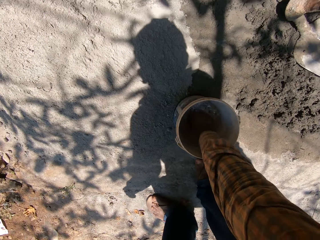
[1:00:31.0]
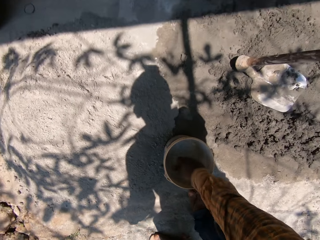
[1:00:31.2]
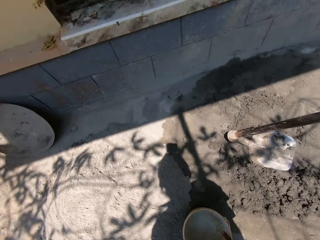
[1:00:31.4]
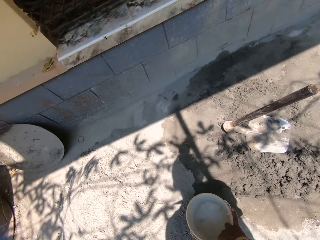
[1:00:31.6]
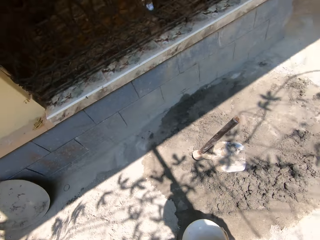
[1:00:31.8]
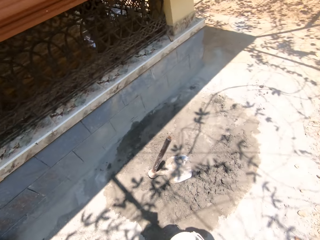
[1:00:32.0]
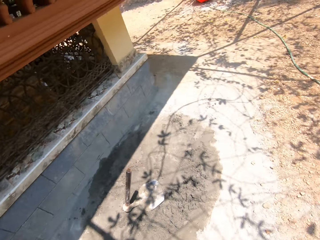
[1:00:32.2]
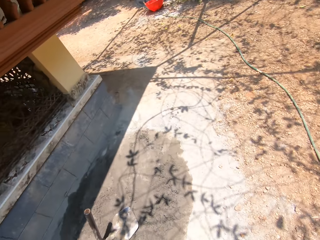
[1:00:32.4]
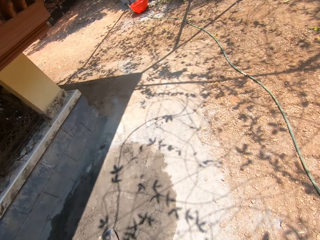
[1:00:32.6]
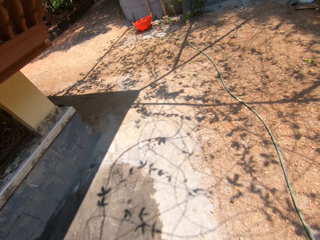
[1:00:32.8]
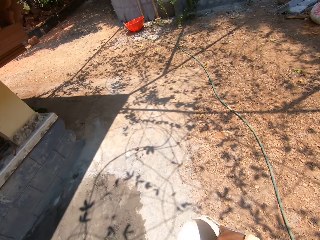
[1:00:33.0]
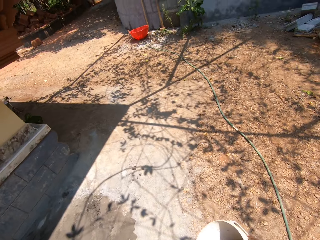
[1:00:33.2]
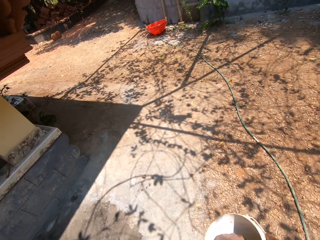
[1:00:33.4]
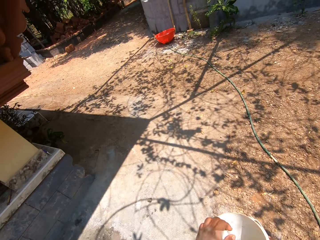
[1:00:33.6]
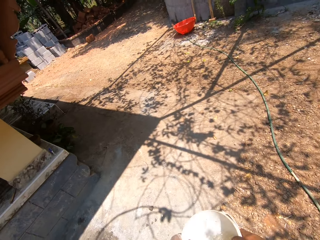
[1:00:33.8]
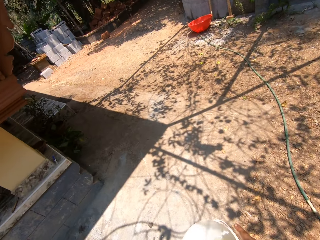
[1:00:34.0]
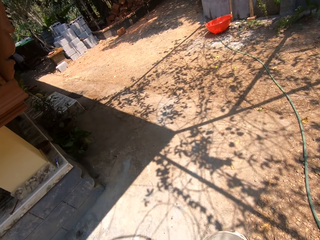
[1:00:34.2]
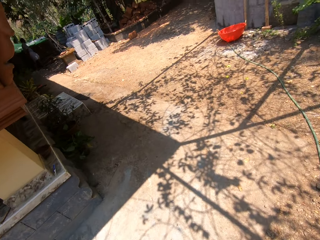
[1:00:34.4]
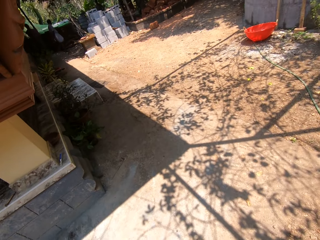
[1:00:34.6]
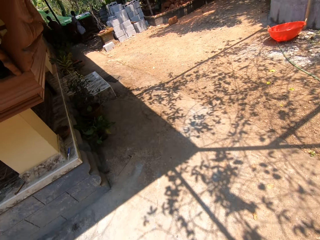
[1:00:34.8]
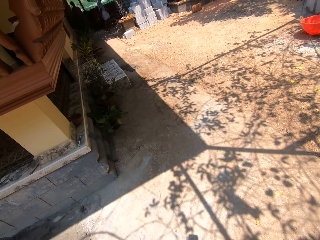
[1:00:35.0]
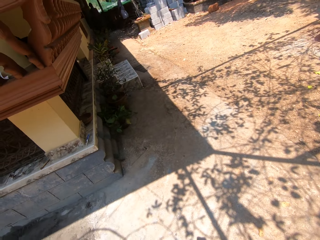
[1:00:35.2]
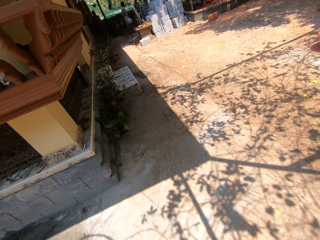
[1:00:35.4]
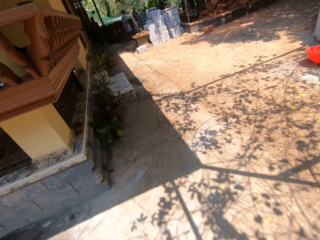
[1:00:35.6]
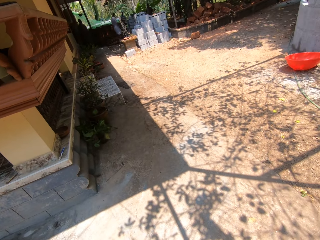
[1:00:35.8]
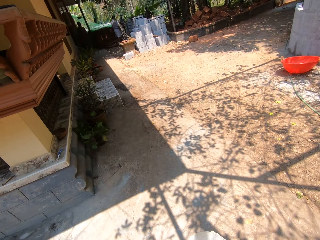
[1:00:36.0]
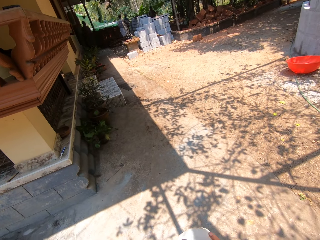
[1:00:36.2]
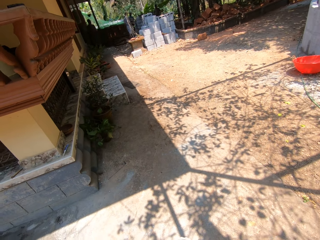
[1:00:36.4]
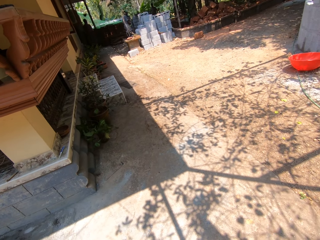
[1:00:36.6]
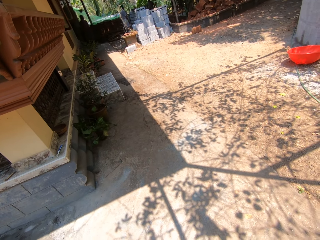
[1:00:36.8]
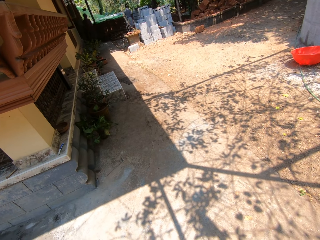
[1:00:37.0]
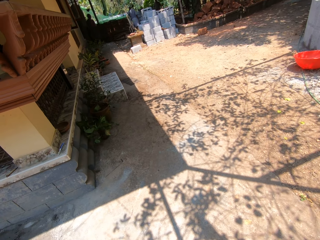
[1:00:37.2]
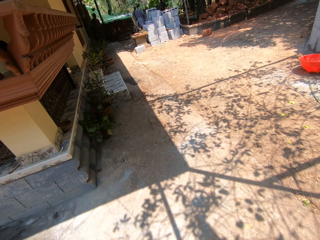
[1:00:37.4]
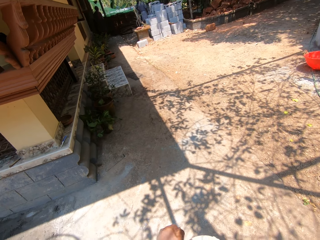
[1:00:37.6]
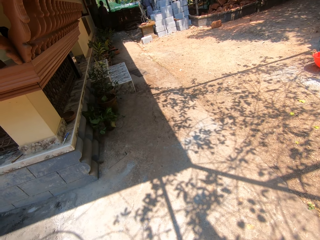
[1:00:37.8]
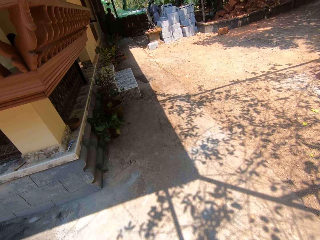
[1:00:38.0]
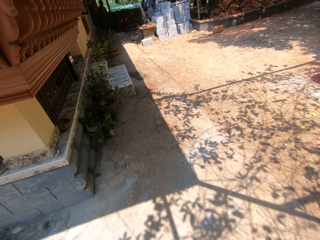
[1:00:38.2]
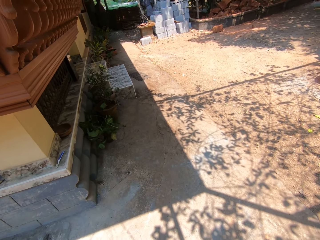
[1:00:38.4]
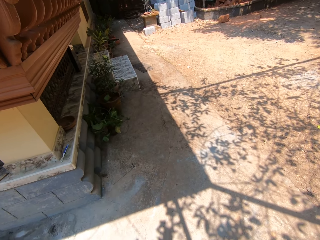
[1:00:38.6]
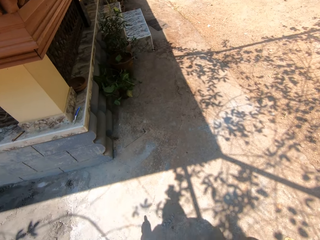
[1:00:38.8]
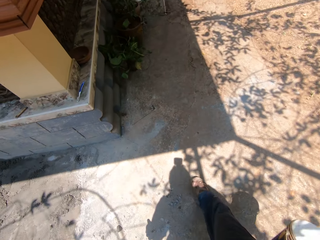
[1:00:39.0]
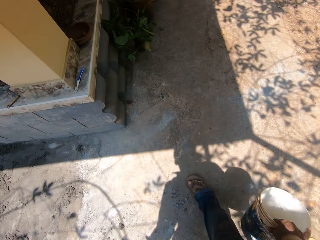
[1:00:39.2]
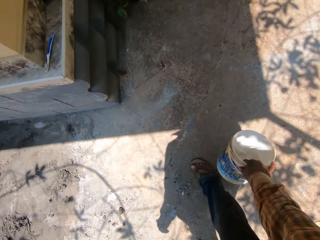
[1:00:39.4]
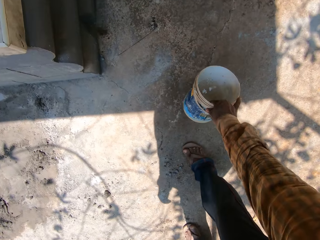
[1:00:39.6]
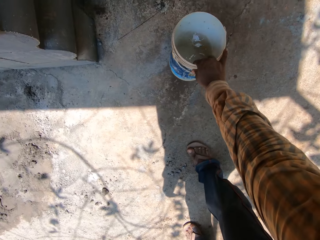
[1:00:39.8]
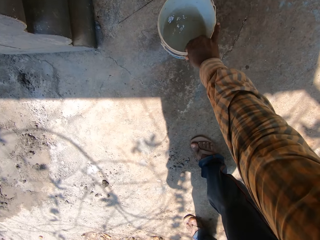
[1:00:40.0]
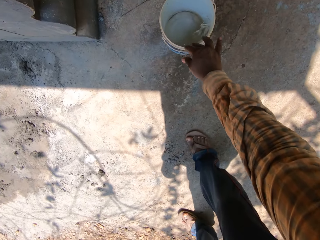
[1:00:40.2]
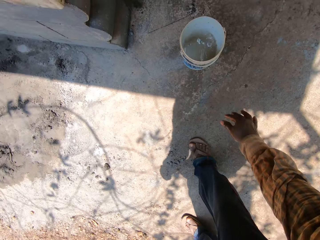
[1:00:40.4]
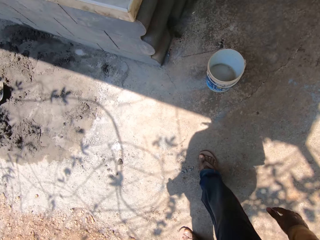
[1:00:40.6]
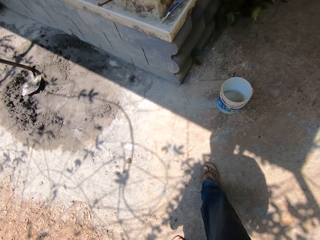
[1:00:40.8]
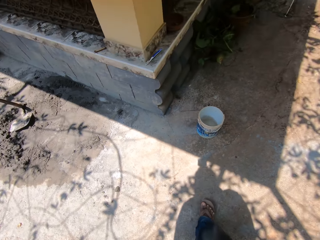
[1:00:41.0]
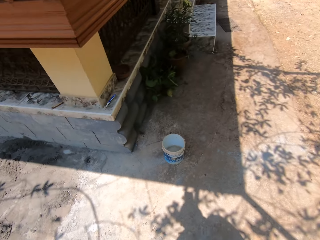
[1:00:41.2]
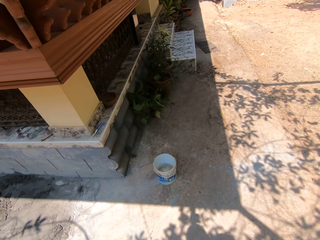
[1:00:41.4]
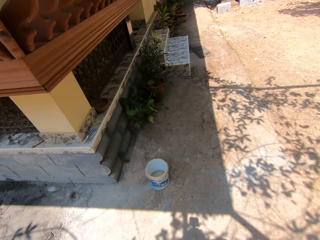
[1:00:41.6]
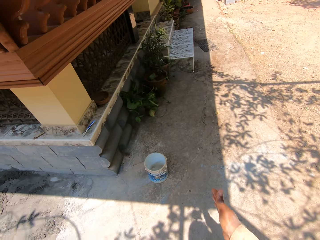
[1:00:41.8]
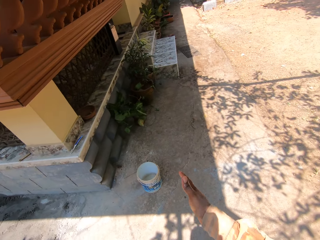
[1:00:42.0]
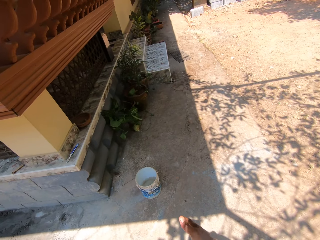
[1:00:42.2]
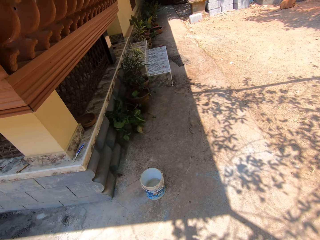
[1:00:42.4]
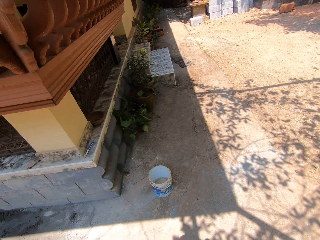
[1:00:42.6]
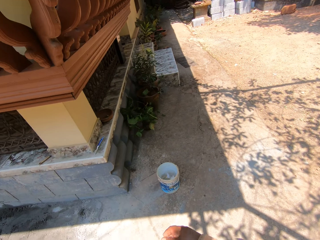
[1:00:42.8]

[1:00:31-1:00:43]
The camera wearer lifts the bucket of water with his right hand from the floor. He walks around. He places the bucket of water on the floor with his right hand.

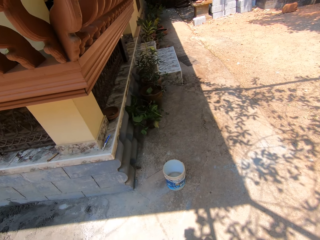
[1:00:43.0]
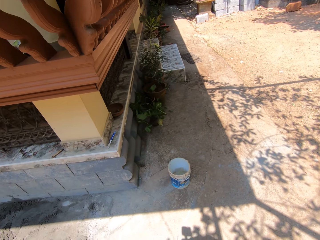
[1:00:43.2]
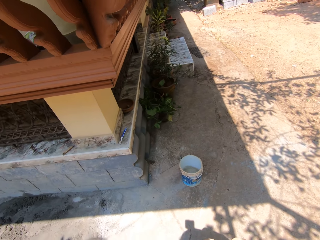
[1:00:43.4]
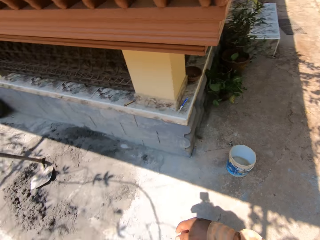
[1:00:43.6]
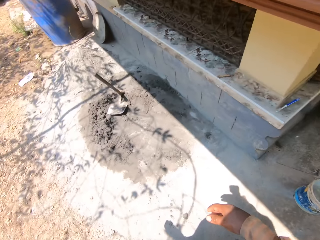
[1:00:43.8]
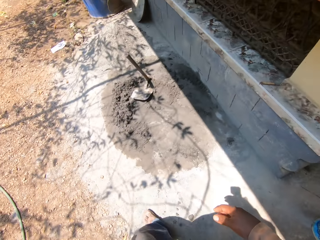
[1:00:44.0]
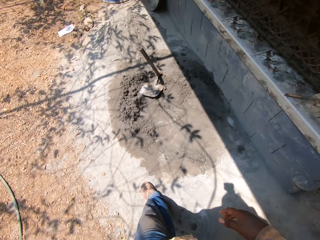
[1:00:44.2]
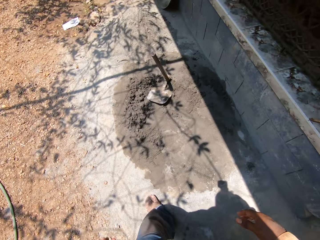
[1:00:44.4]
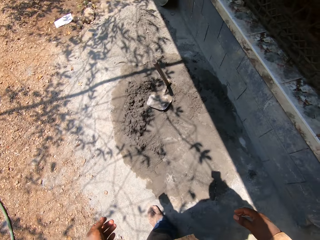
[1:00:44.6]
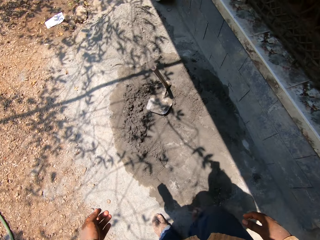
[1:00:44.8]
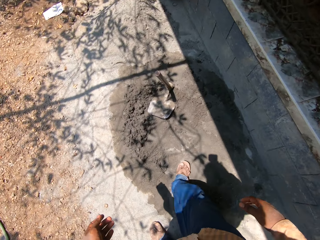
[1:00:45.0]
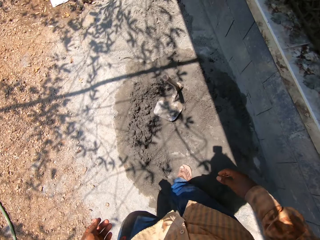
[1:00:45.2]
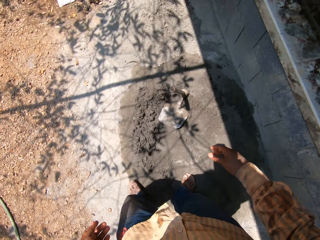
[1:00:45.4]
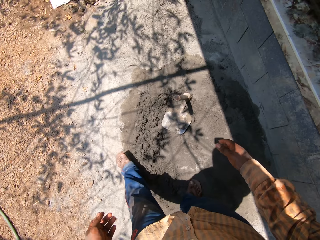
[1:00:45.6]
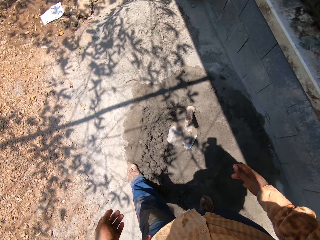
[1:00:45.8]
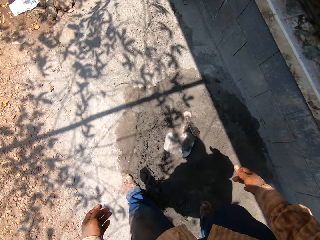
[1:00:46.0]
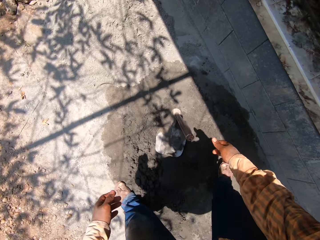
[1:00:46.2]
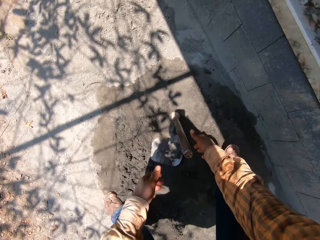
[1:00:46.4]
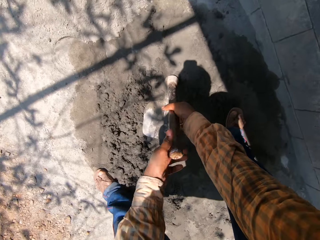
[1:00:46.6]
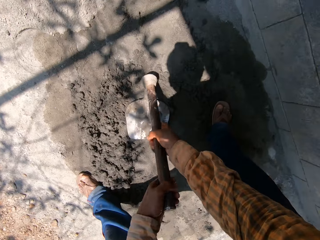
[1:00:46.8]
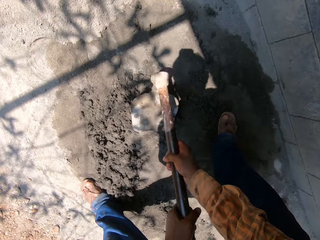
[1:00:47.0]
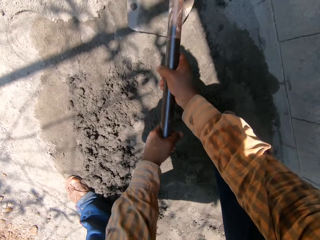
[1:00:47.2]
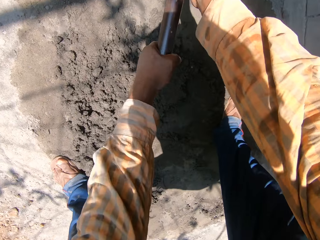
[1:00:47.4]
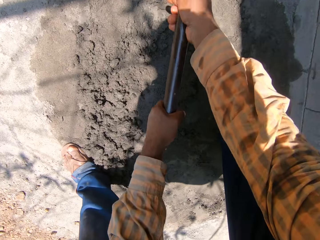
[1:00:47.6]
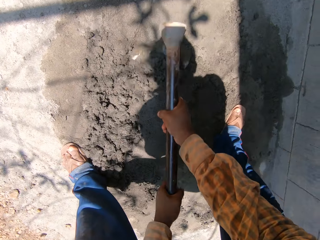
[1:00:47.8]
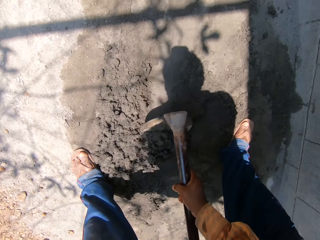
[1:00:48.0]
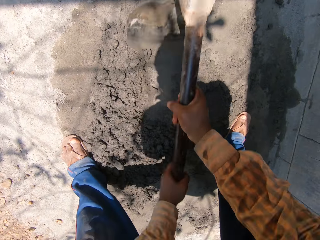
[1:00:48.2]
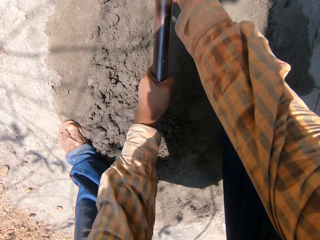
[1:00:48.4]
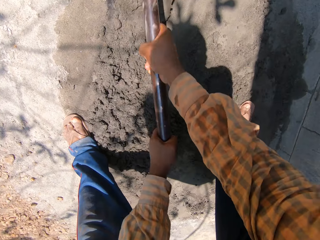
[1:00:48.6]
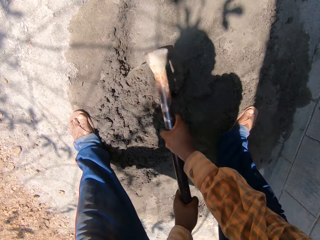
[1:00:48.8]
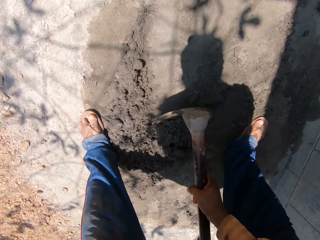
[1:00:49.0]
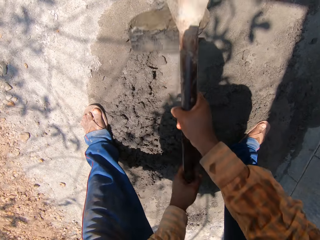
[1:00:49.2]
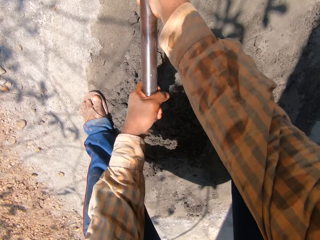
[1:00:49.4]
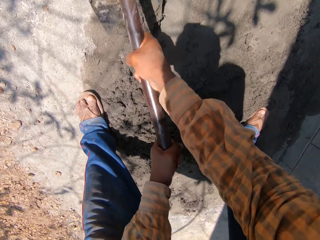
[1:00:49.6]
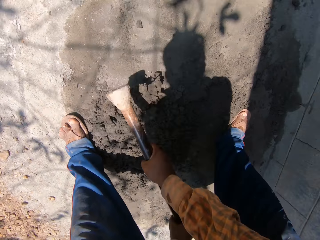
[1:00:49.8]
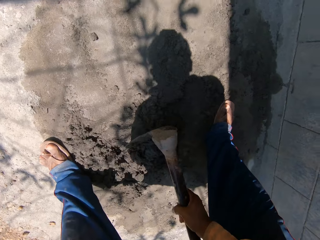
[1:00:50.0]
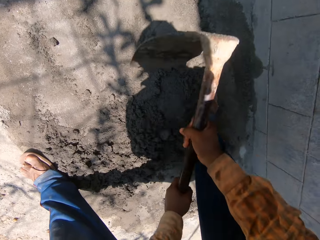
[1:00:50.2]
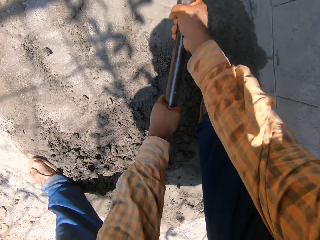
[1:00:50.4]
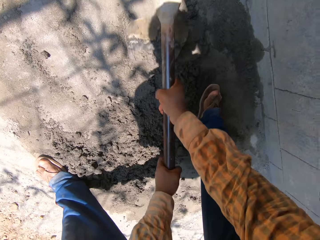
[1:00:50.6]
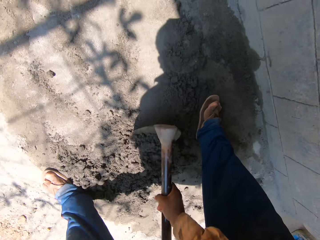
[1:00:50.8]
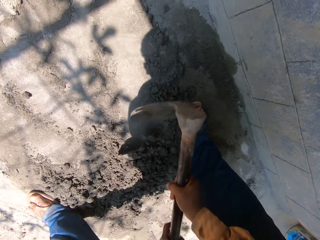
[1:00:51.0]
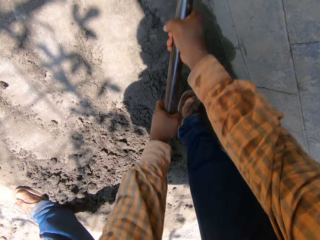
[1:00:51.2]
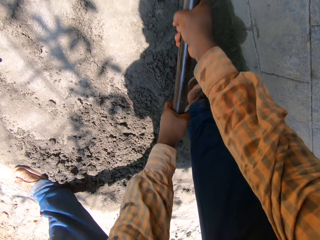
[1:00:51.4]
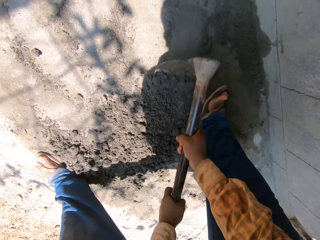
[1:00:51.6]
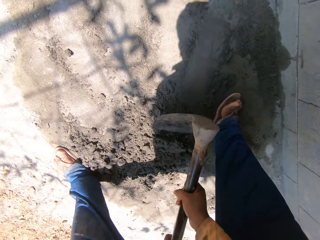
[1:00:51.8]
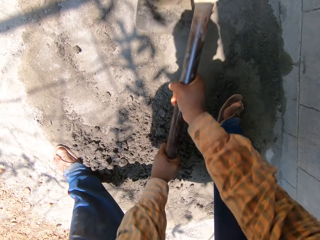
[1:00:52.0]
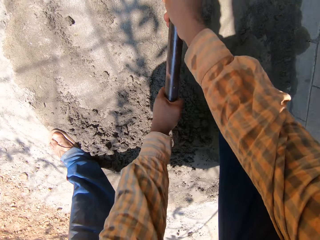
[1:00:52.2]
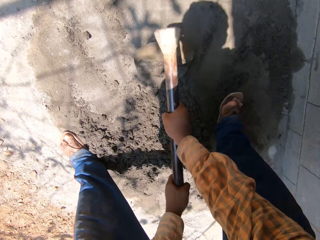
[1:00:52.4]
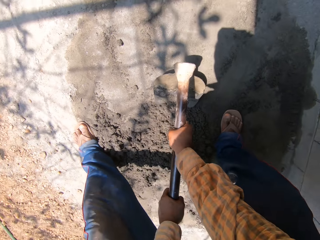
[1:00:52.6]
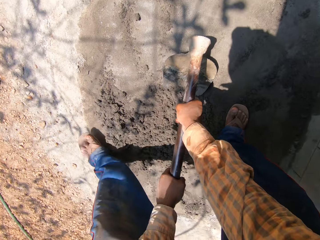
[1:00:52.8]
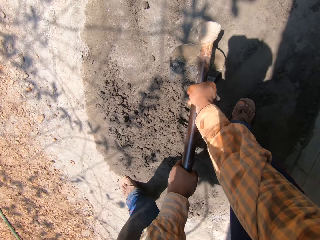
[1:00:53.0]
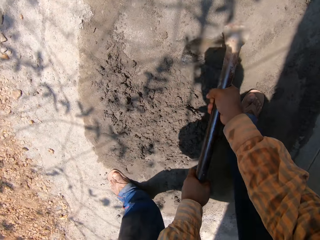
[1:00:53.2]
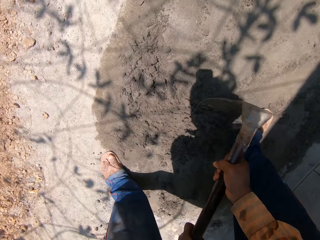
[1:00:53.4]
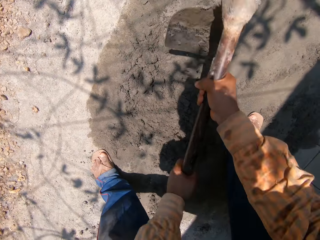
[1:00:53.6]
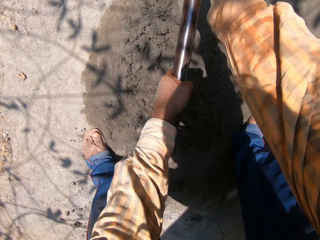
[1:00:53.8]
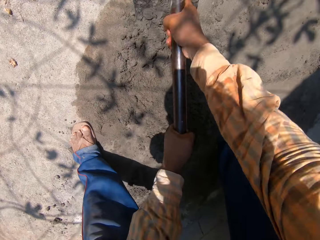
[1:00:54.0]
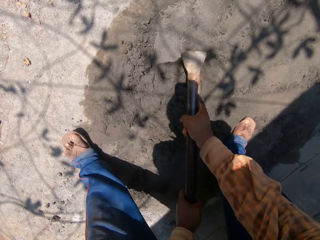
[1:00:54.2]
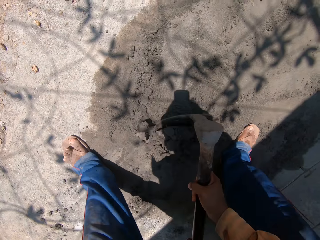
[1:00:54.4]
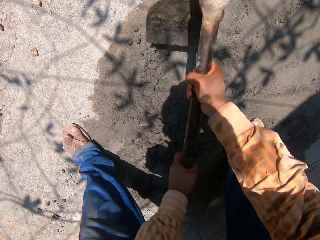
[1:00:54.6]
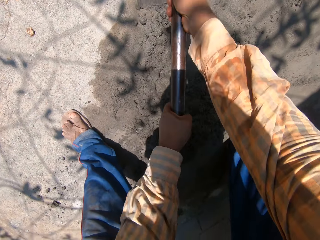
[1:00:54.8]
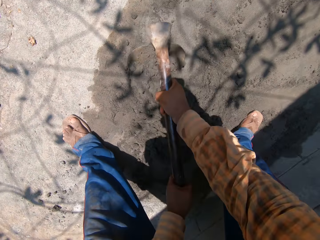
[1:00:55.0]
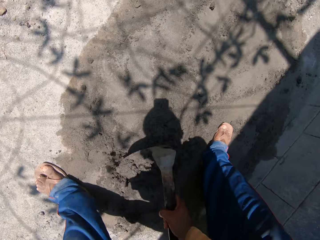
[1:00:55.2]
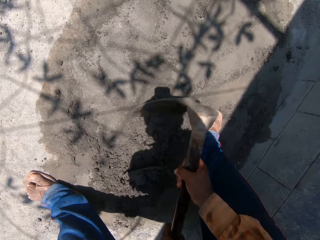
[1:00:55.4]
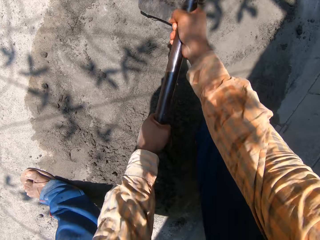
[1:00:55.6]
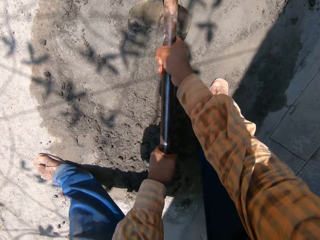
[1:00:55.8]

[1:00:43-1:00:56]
The camera wearer mixes the sand. They pick up a hoe from the floor with both hands and gather cement with the hoe in both hands.
